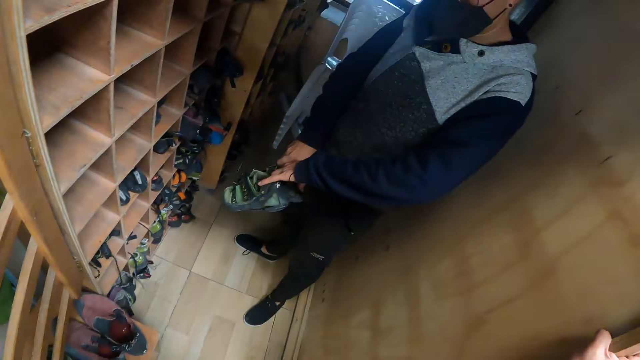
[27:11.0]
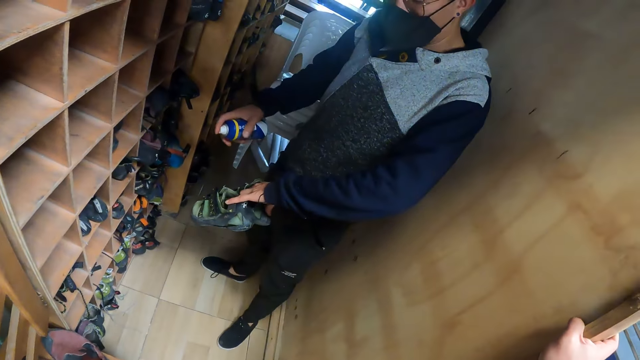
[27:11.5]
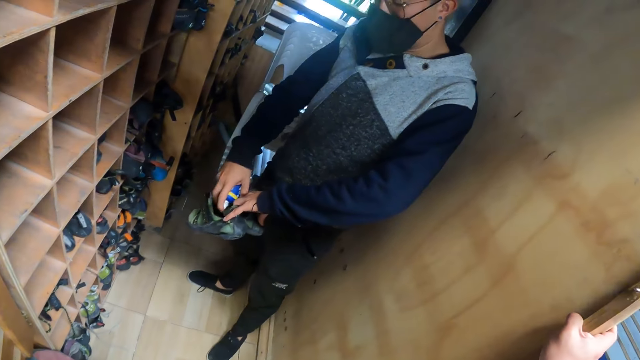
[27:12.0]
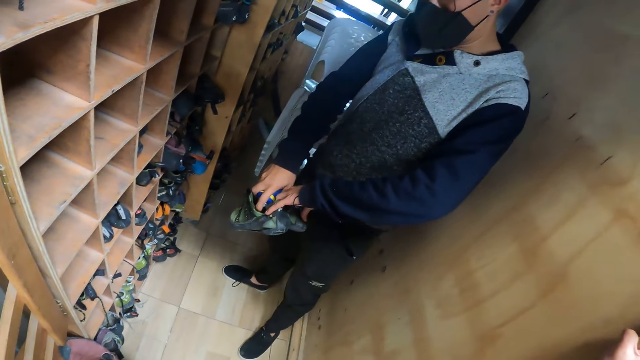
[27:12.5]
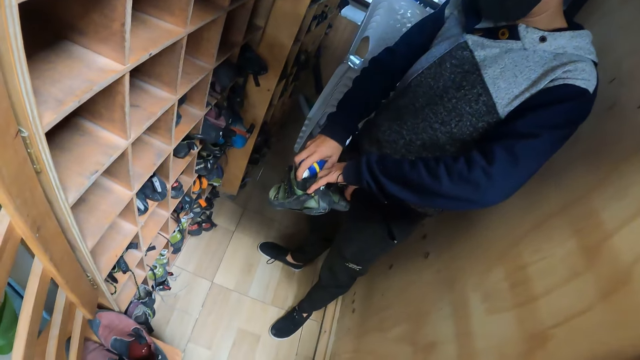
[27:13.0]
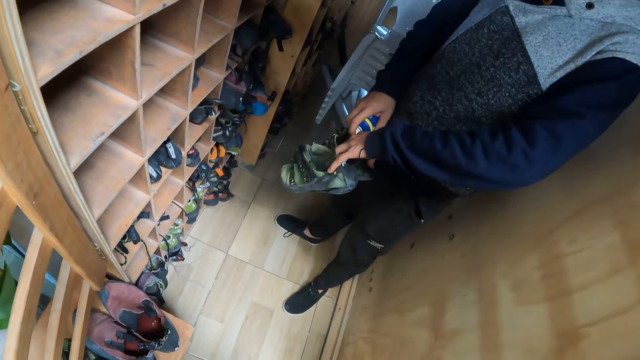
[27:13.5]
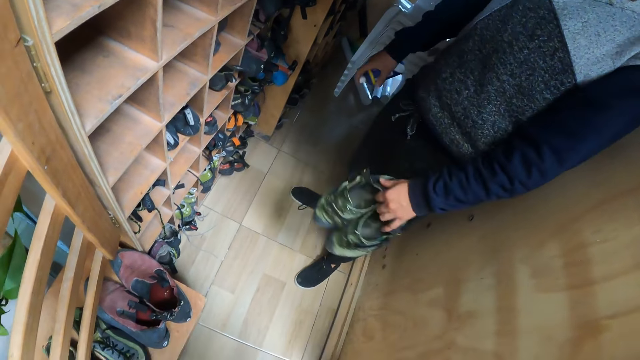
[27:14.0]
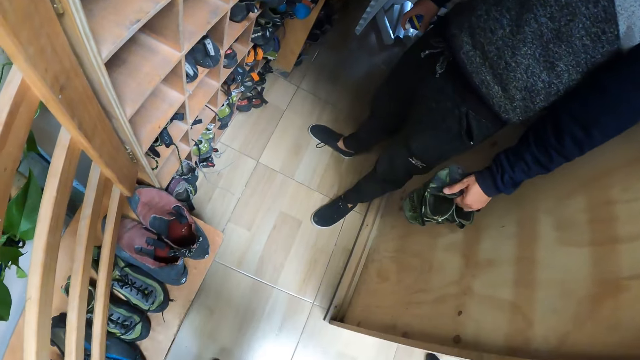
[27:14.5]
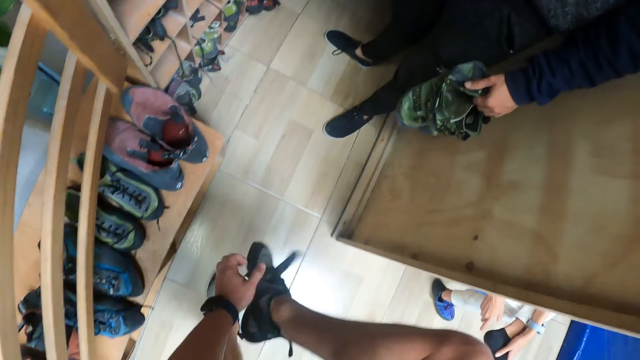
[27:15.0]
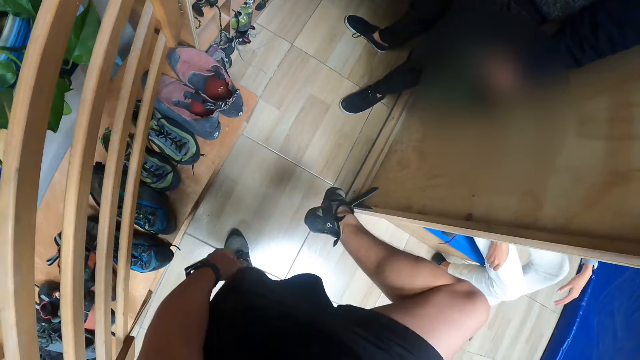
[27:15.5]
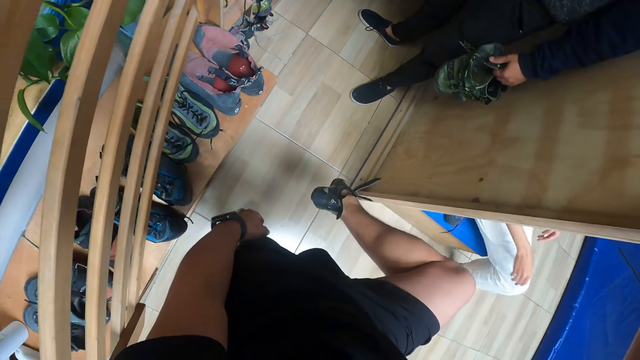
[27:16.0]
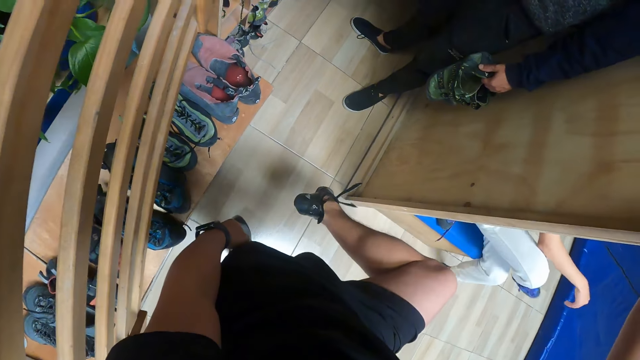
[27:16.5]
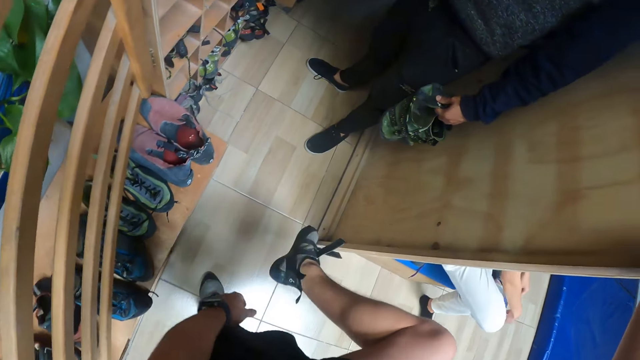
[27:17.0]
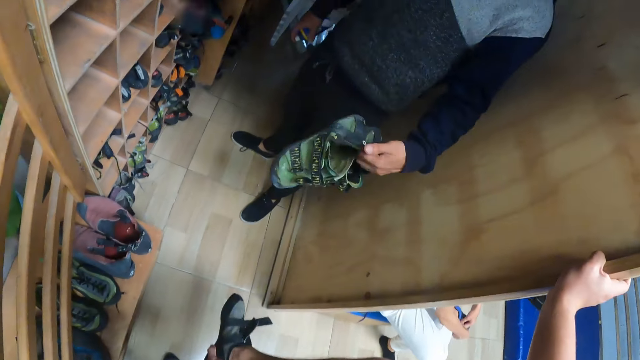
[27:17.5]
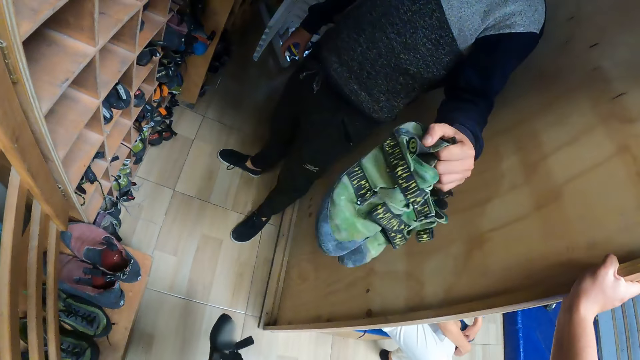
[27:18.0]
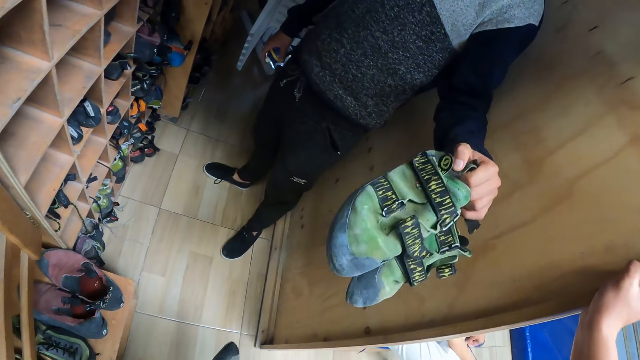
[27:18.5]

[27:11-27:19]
The camera wearer looks around. He removes the right leg of his grey climbing shoes with his left hand. A man stretches a pair of green climbing shoes towards the camera wearer with his left hand.

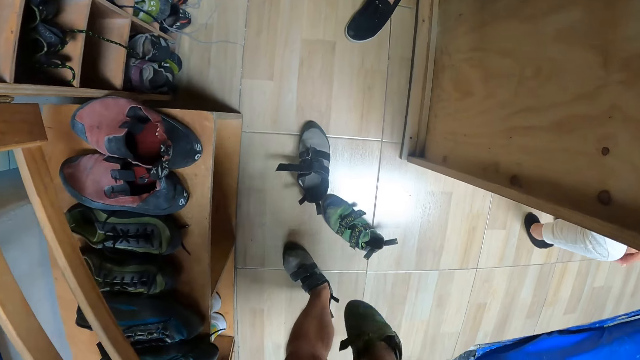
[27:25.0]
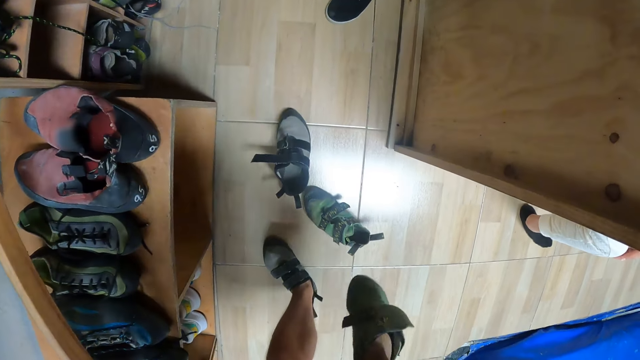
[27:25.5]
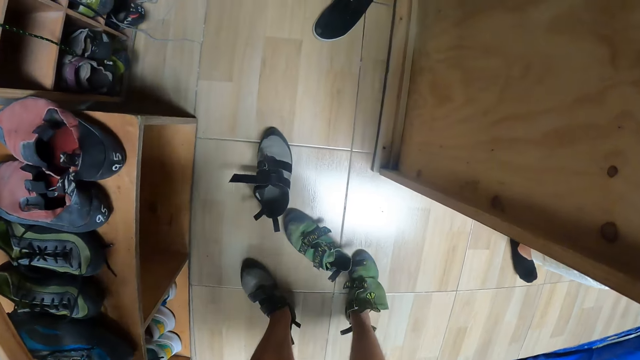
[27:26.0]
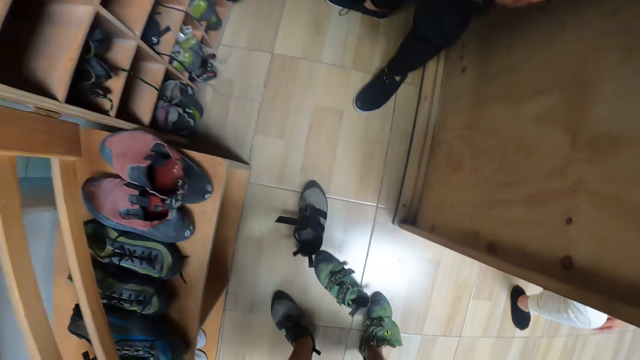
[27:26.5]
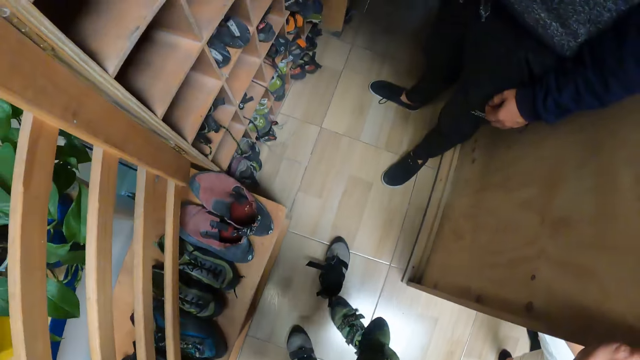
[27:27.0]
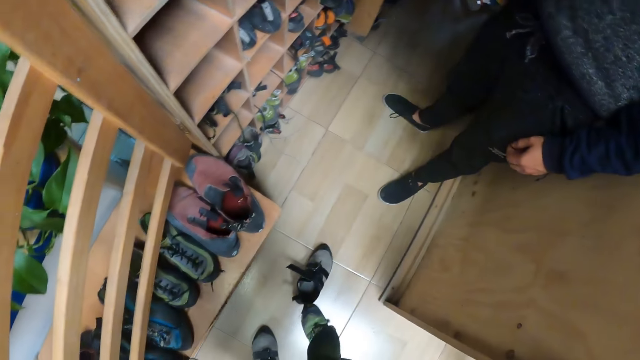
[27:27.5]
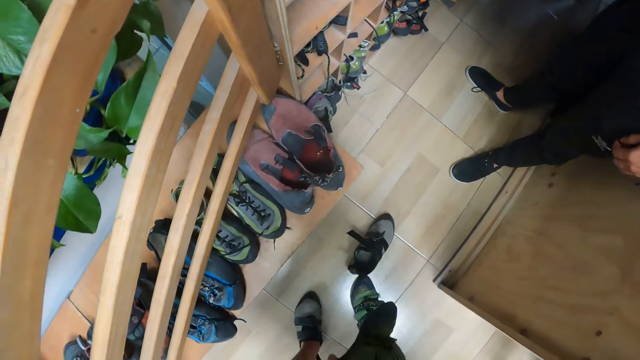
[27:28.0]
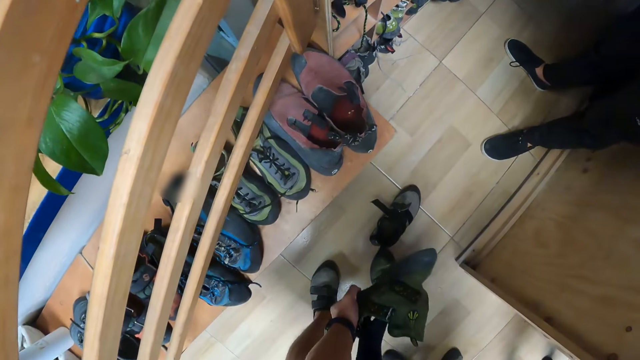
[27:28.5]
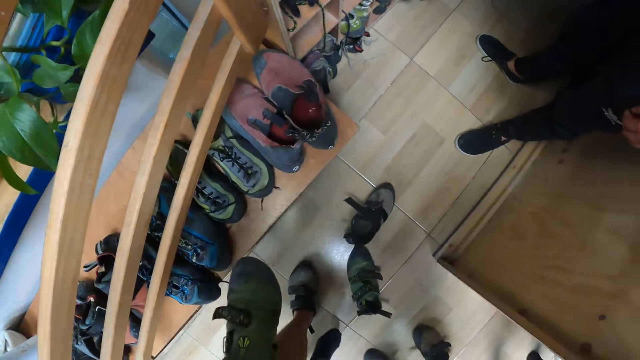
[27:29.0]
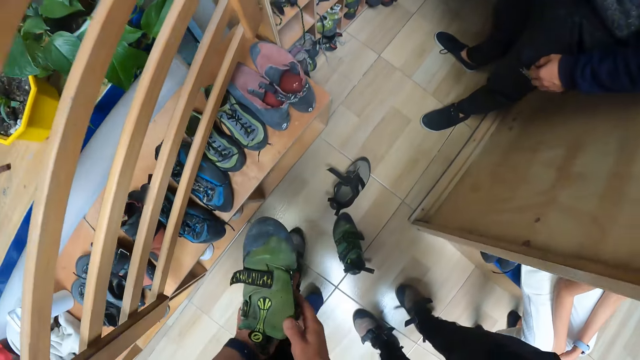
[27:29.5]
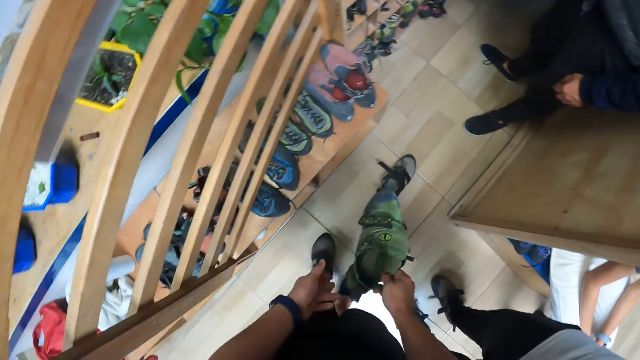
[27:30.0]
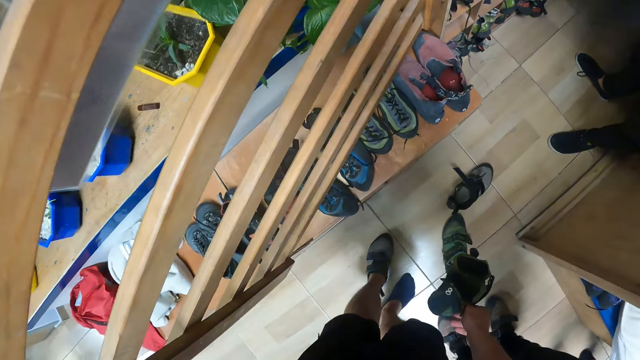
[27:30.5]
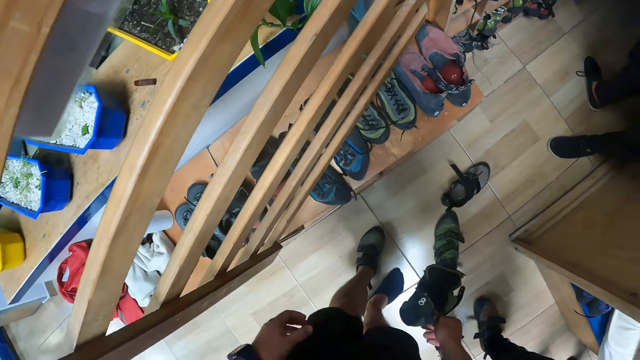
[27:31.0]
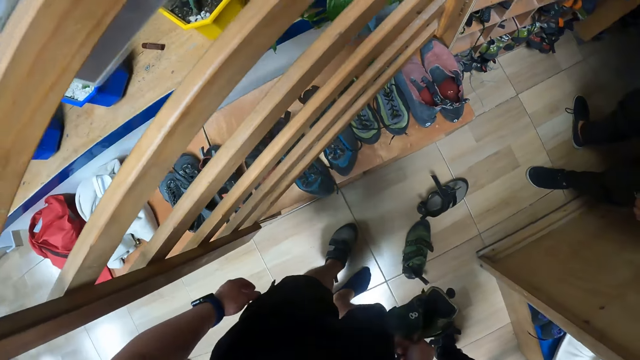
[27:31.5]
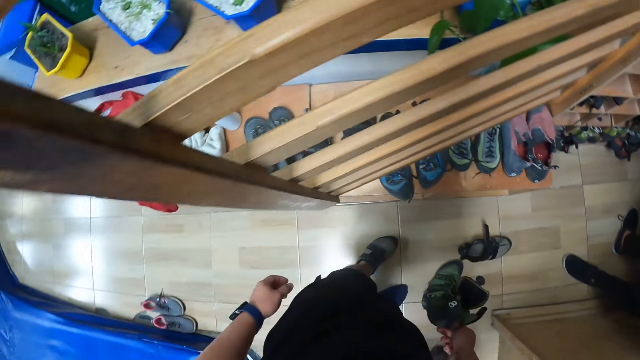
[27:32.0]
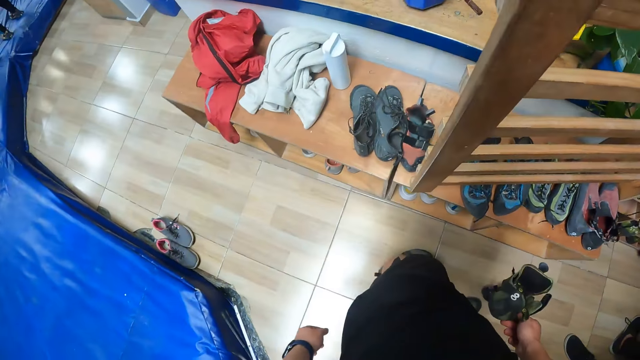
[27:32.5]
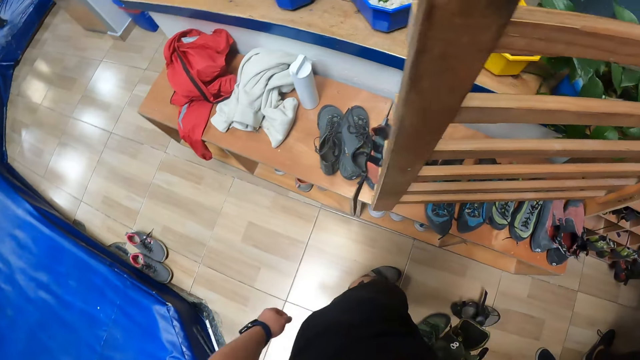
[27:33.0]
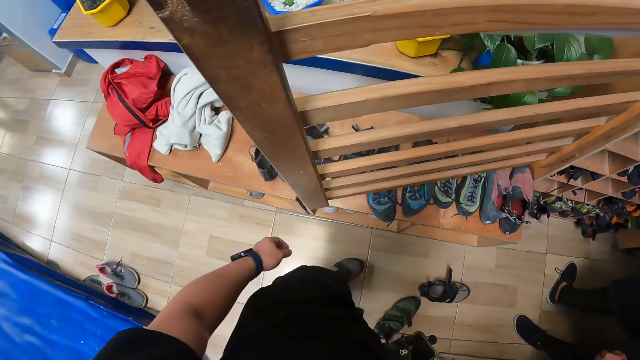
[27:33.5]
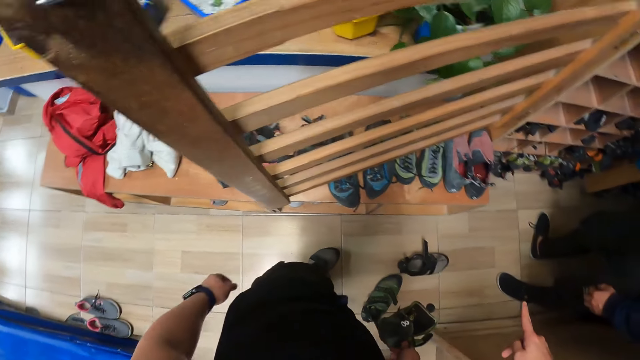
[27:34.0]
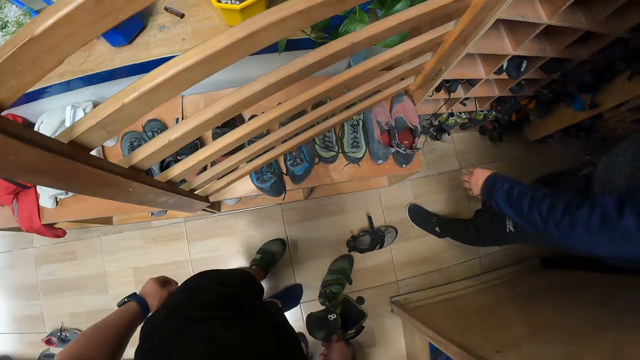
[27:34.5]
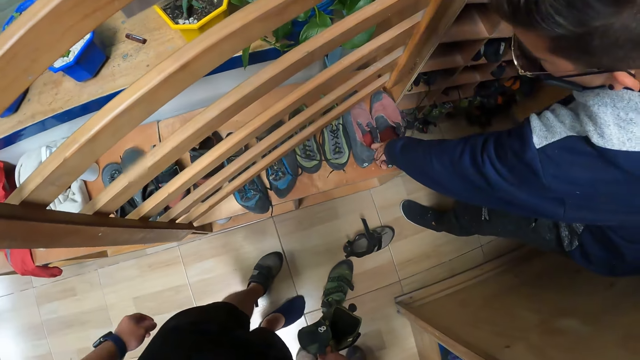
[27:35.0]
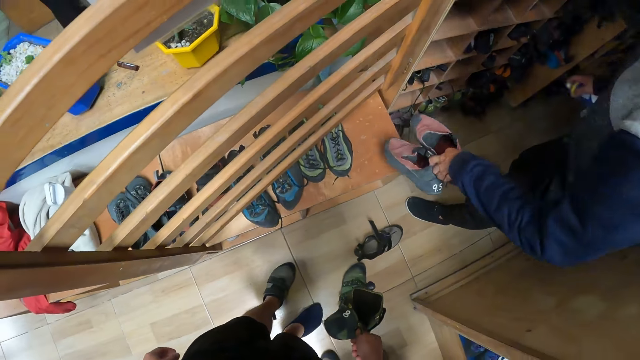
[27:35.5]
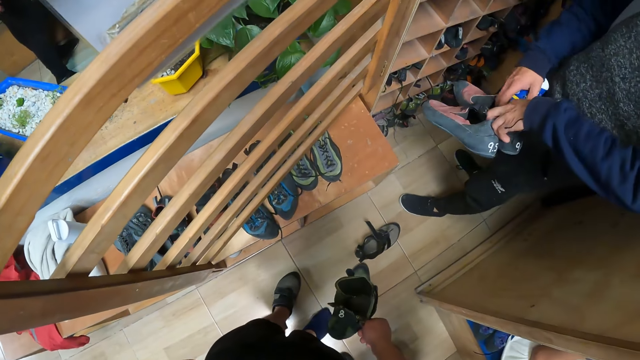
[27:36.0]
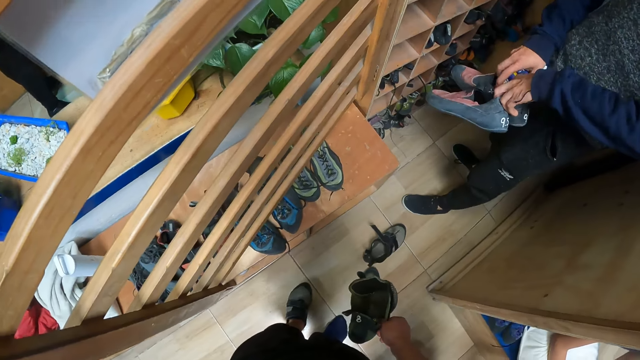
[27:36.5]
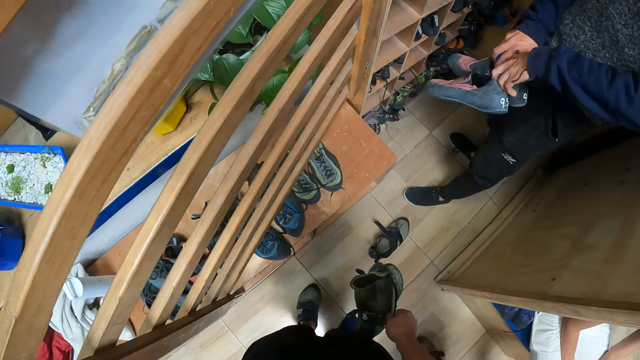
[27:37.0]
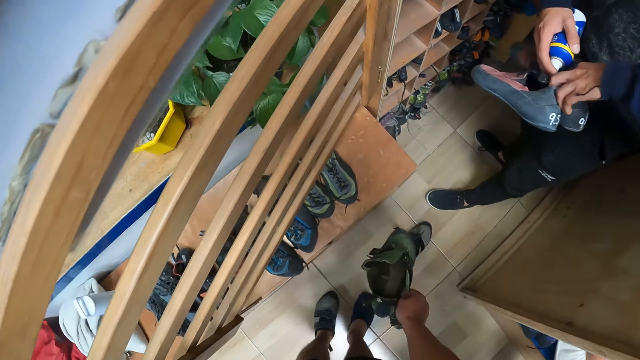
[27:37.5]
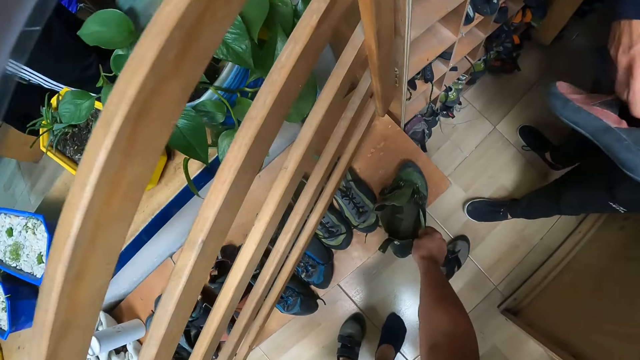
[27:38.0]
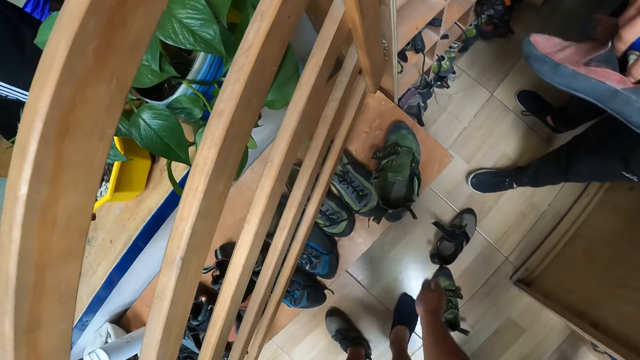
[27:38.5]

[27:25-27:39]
The camera wearer puts on the right leg of the green climbing shoe with both hands. He drops his right foot. He grabs the wooden demarcation with his right hand. He removes the green climbing shoe from his right foot with his left hand. He transfers the shoe to the right hand. He holds the right leg of the green climbing shoe with both hands. He looks around. A man picks up a pair of pink climbing shoes with his left hand. The man sprays the inside of the pink climbing shoes with the spray in his right hand. The camera wearer drops the right leg of the green climbing shoe on a wooden top.
